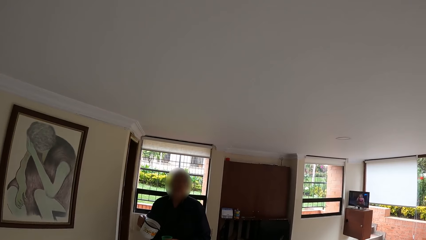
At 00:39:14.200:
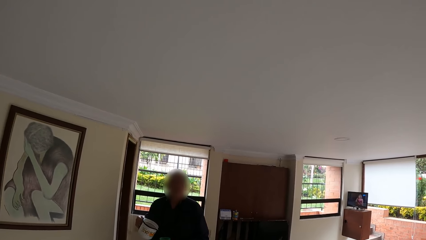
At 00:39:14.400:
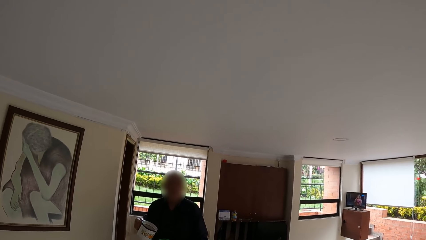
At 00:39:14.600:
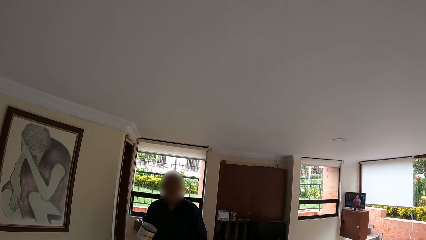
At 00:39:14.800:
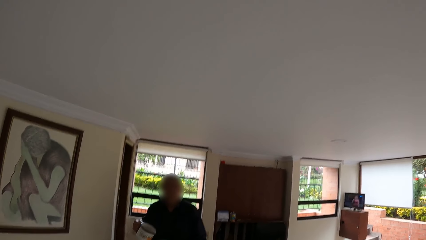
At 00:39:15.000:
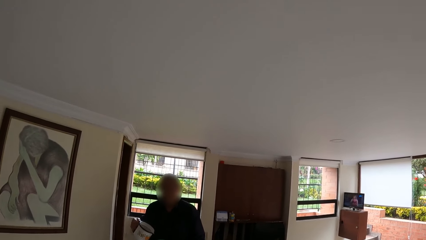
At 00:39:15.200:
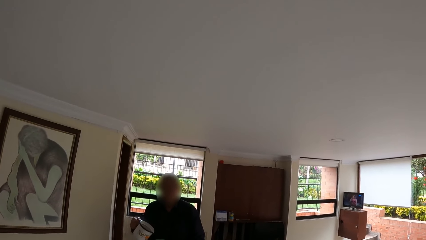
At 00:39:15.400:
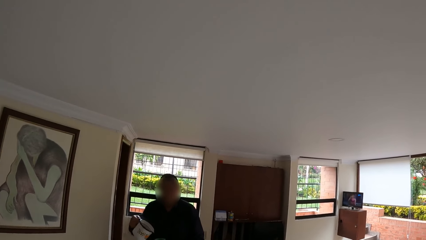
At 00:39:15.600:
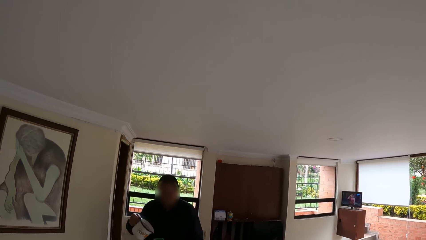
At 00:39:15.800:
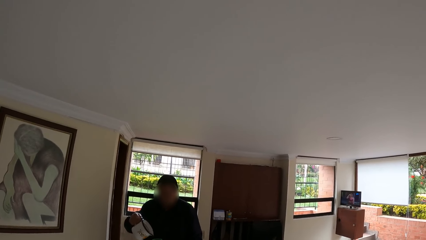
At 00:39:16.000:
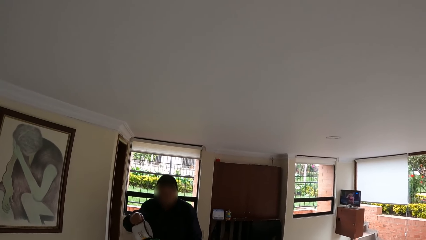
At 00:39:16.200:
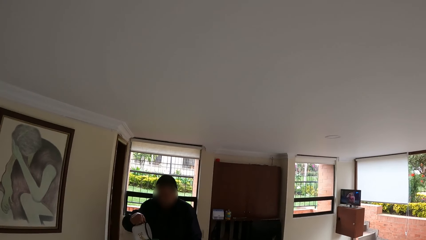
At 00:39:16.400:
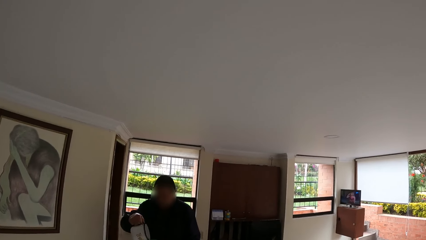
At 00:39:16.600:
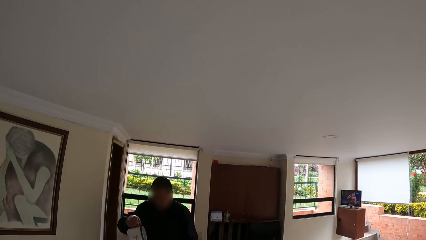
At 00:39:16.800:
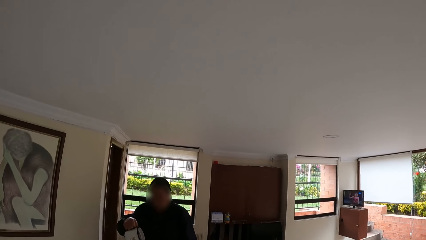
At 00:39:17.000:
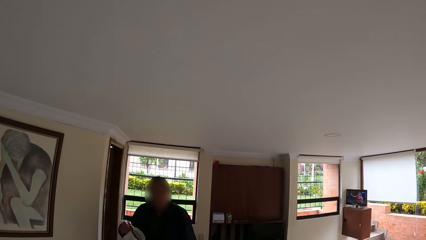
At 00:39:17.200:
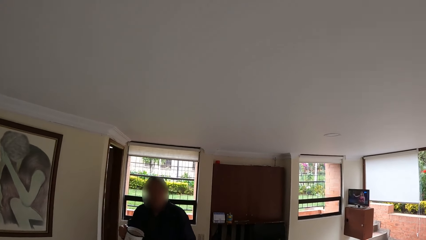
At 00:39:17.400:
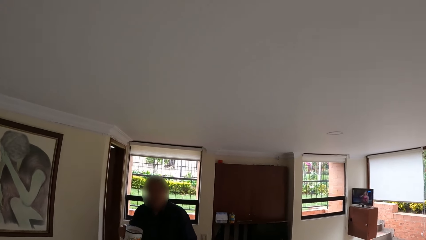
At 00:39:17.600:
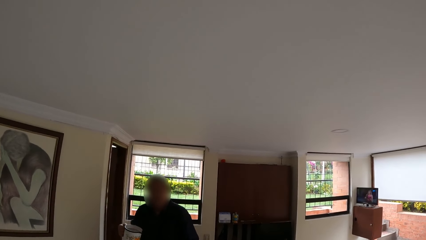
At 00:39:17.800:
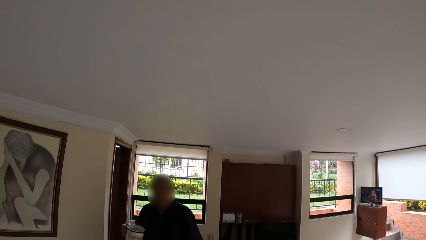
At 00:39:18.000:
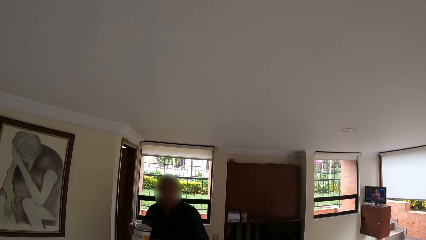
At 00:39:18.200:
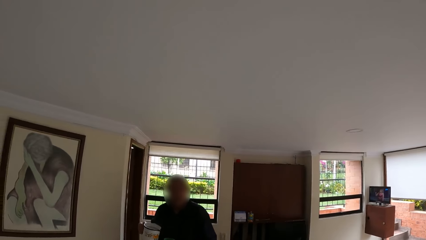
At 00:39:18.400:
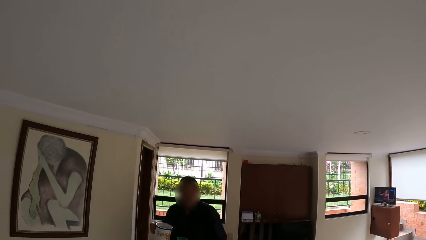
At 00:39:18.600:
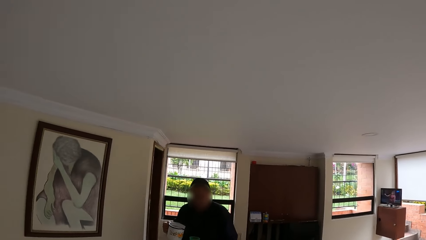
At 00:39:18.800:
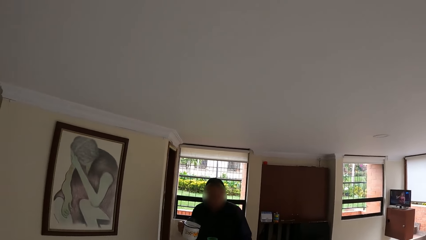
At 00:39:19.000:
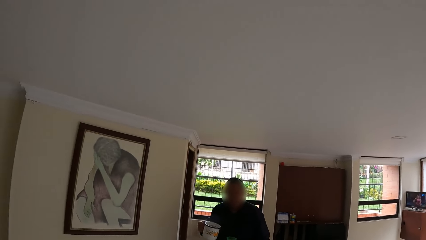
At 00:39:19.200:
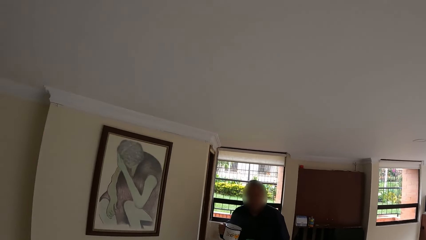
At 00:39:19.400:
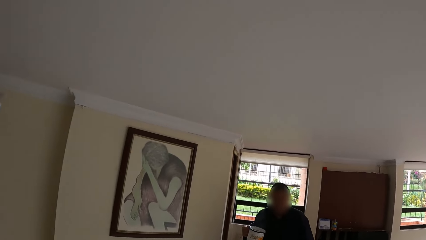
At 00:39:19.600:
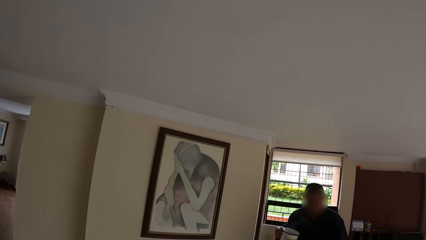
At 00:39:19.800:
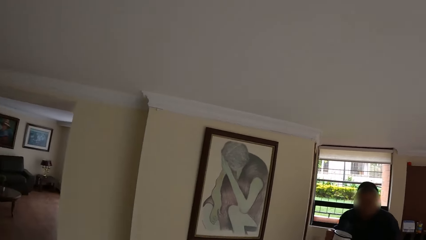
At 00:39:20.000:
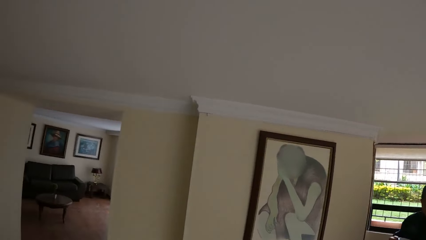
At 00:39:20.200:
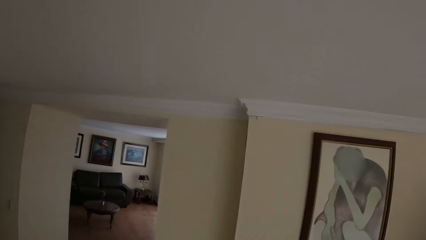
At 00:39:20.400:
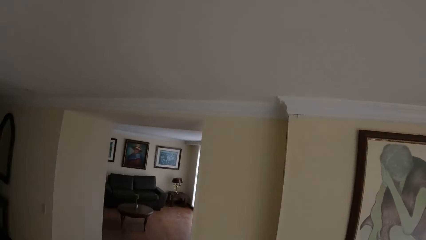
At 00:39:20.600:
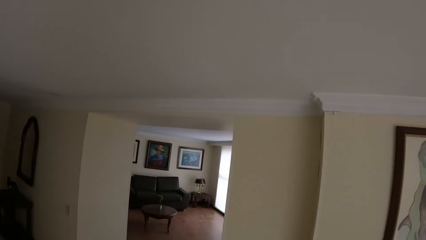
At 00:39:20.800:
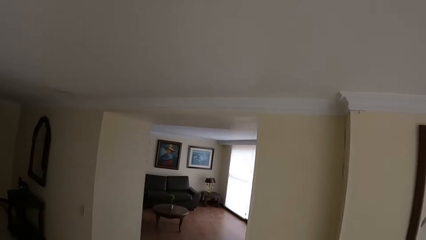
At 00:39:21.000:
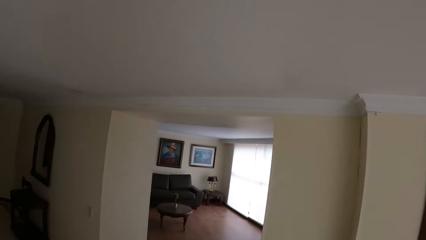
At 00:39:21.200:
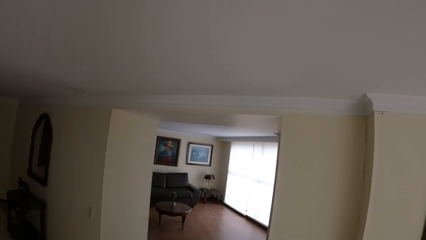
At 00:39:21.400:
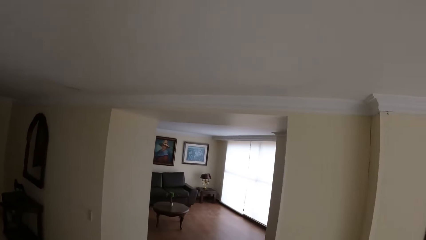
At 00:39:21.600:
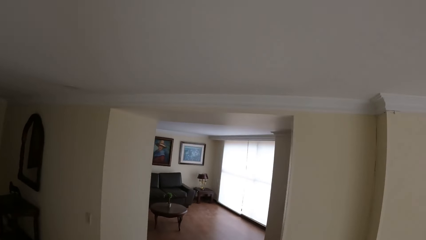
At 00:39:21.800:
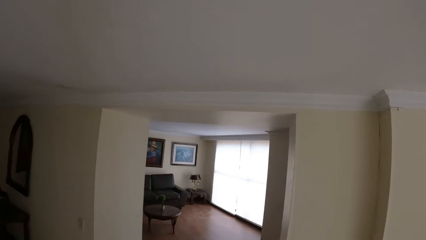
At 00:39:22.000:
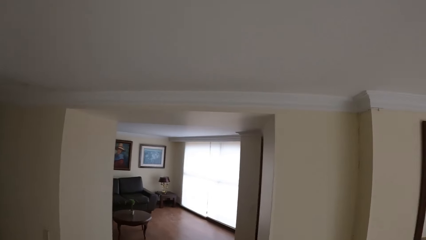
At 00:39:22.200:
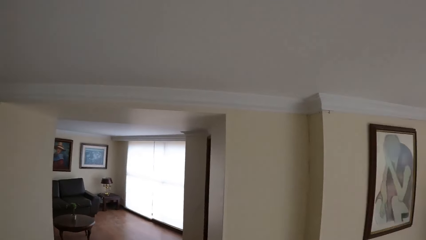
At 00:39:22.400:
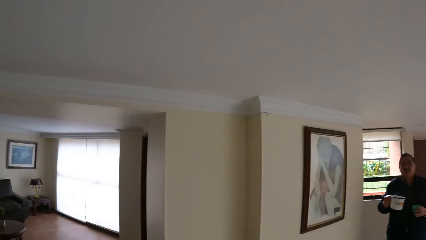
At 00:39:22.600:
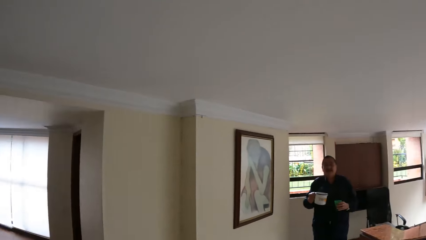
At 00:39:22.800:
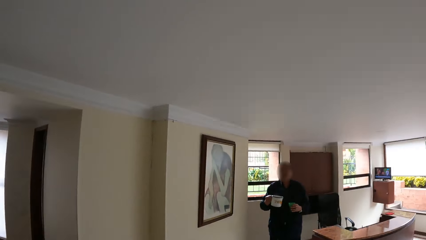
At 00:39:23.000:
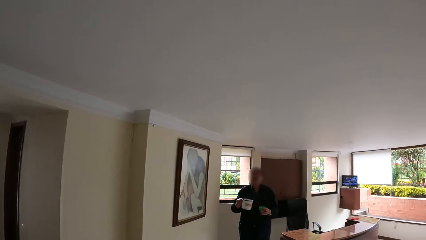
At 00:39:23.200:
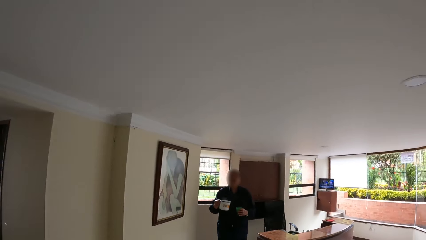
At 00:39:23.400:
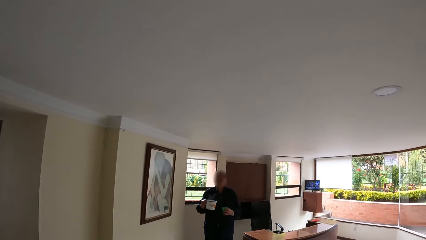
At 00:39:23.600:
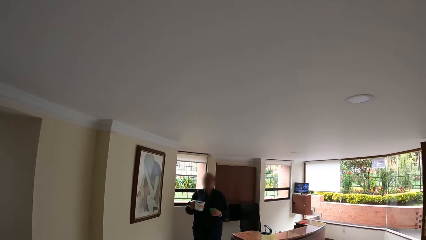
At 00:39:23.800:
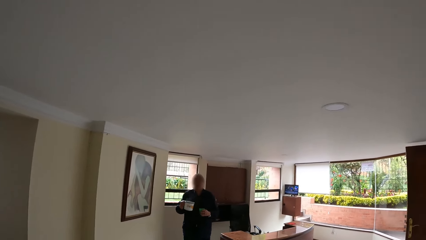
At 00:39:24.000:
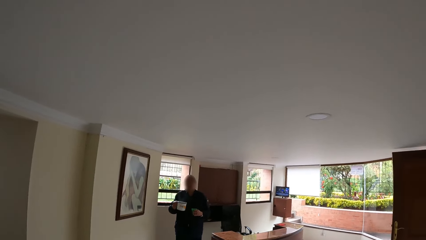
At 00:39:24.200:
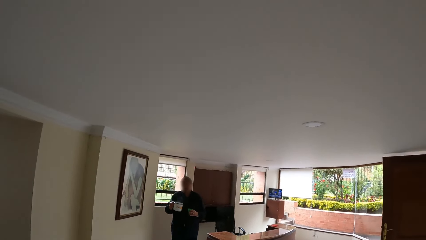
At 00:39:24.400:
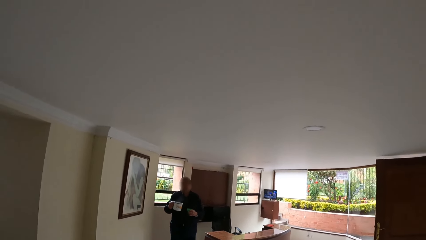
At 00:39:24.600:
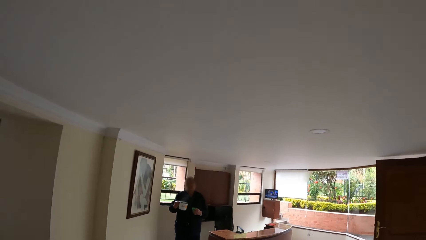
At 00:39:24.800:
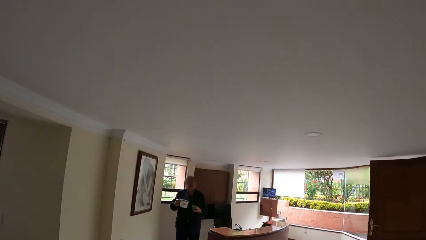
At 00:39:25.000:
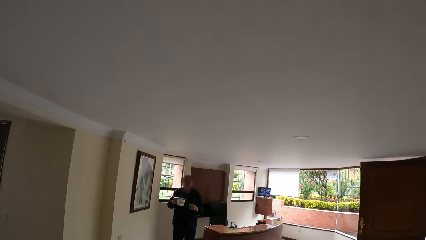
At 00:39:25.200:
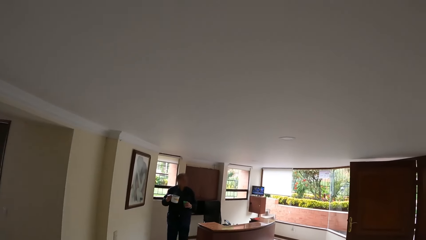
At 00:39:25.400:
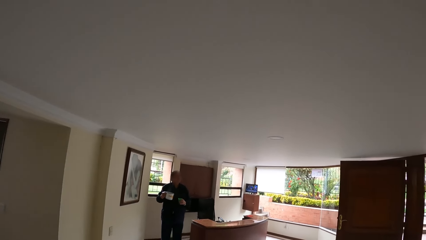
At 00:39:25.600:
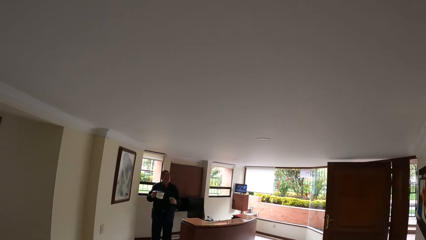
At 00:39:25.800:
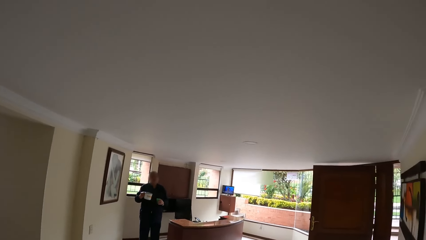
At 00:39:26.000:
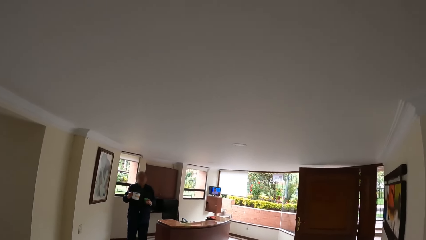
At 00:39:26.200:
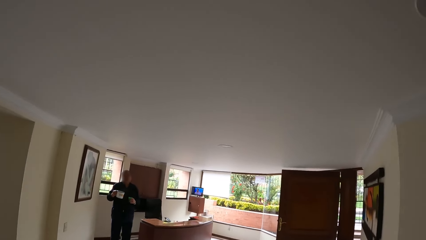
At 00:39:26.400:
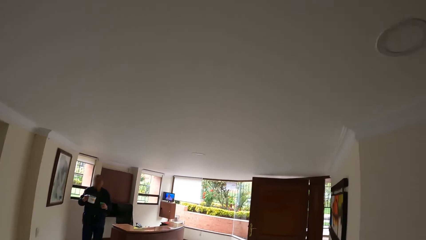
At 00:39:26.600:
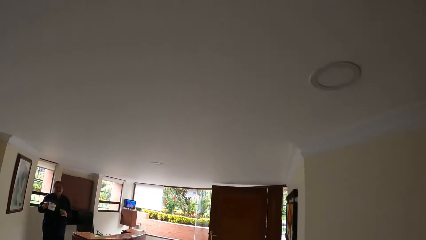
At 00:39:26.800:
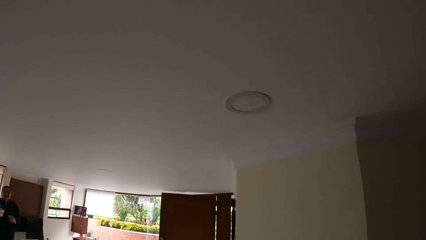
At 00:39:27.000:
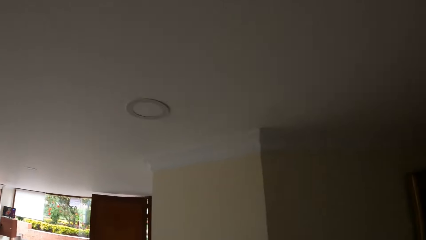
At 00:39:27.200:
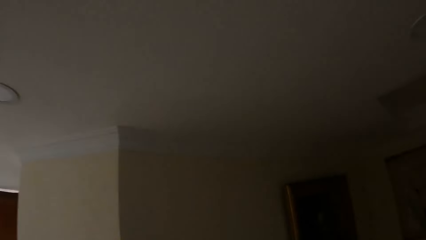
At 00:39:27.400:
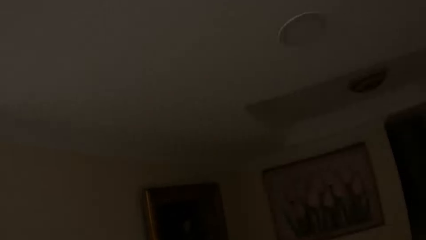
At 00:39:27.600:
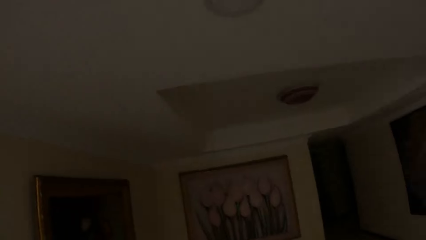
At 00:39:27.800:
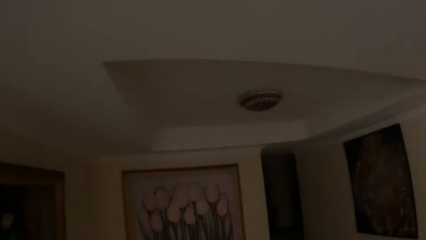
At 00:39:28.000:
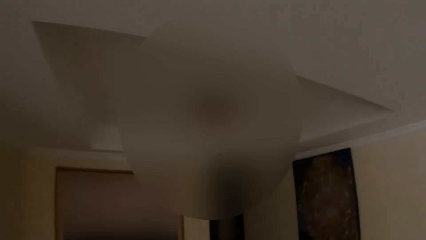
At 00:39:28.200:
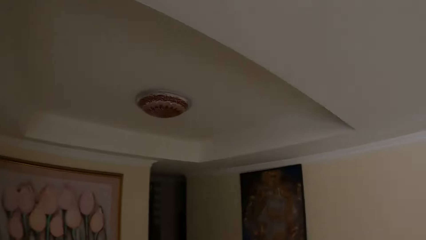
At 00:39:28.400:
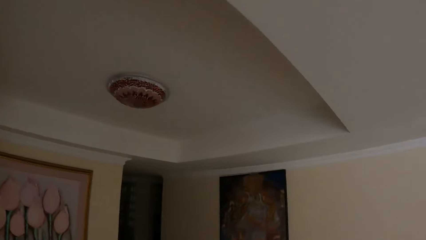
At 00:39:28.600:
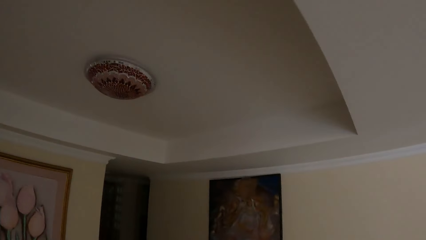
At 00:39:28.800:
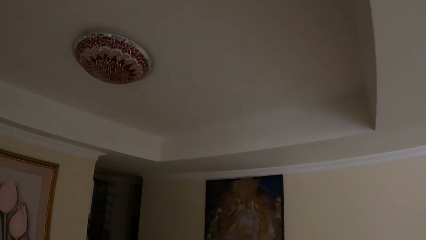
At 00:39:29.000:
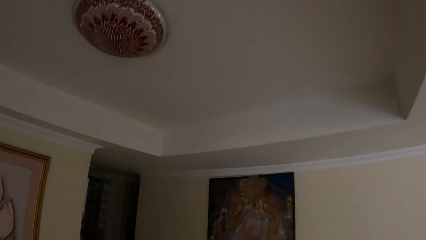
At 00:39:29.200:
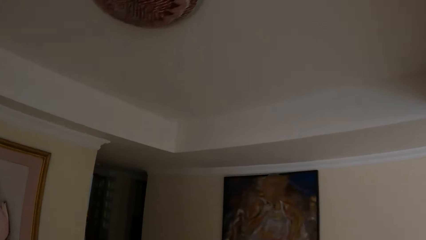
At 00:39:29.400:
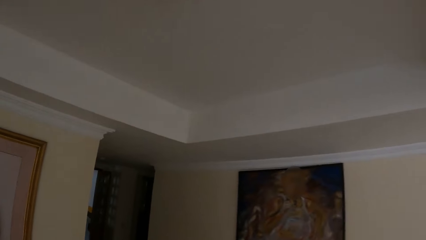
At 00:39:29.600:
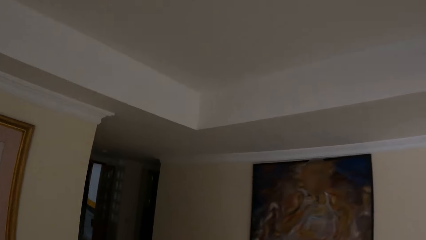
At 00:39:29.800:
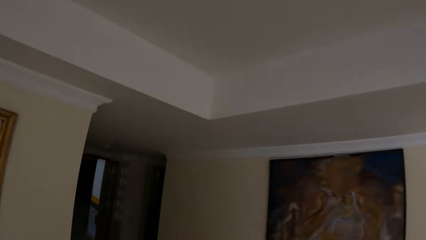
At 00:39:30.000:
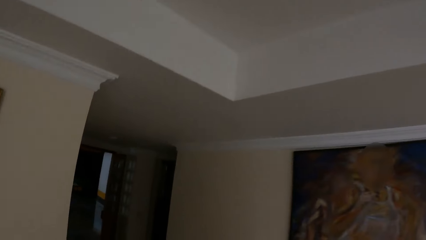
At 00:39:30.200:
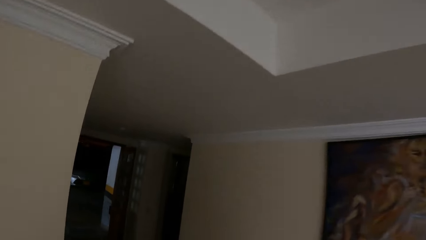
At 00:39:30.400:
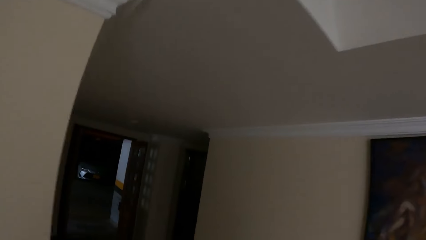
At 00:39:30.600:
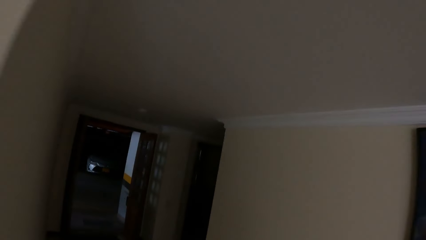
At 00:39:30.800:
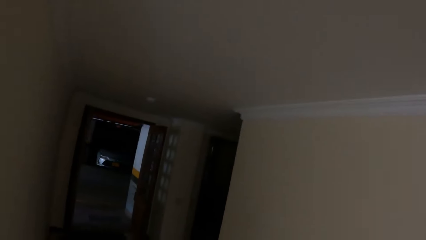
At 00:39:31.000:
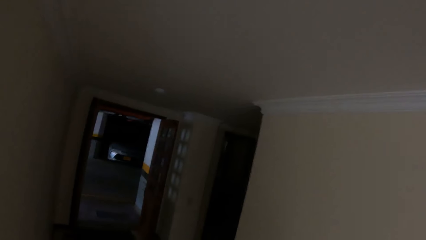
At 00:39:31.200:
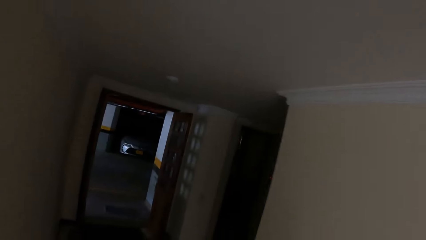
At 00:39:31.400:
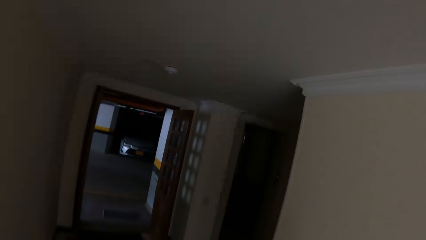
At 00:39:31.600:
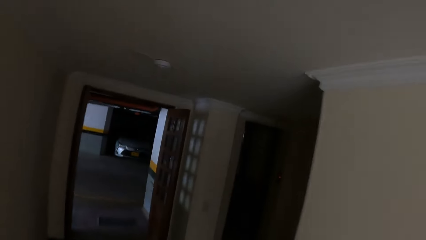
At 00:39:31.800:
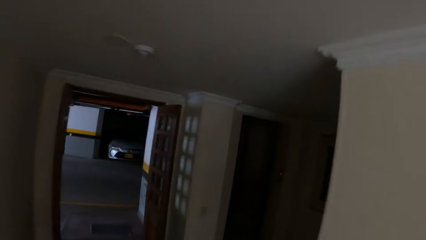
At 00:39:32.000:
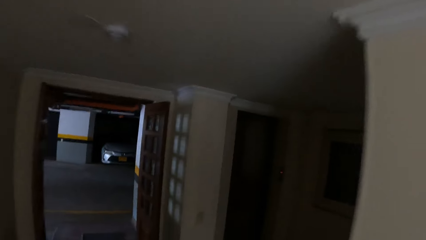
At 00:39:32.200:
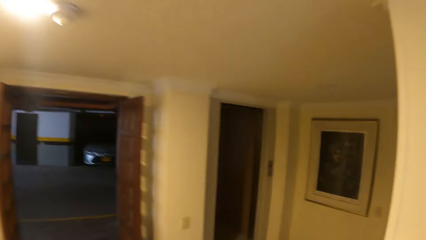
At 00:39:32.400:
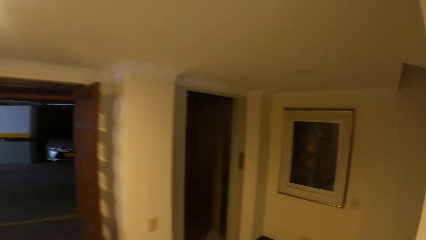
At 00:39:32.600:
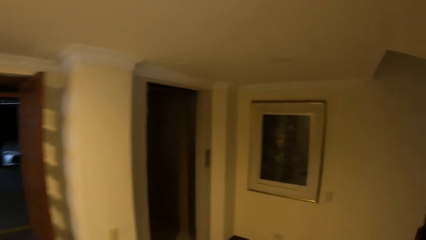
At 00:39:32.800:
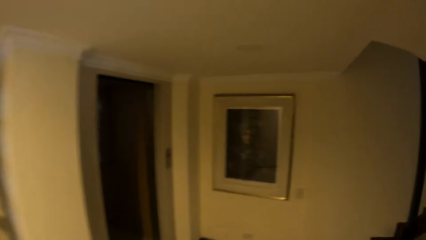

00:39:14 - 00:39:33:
The man pours coffee from the jug in his right hand into the cup in his left hand. The camera wearer walks around.
